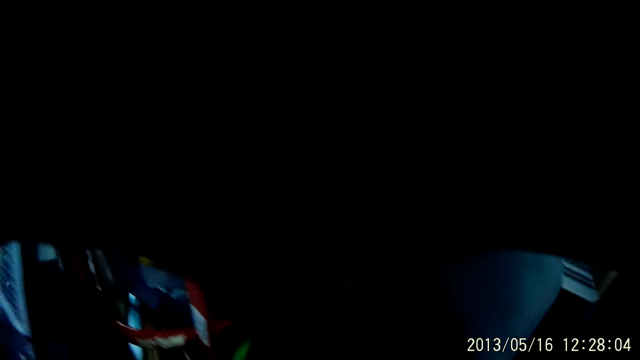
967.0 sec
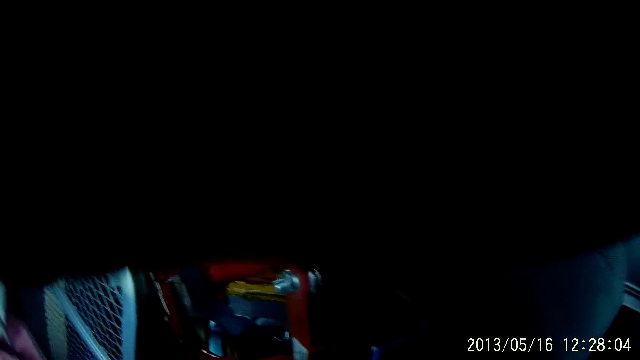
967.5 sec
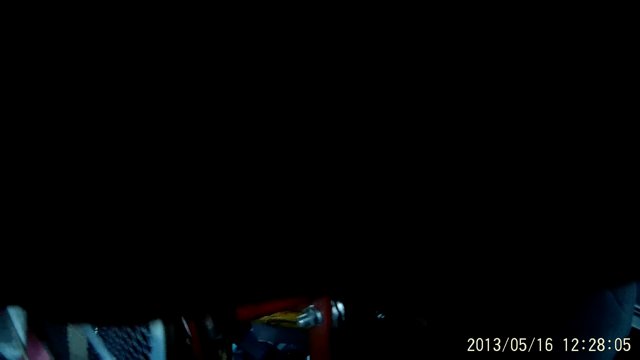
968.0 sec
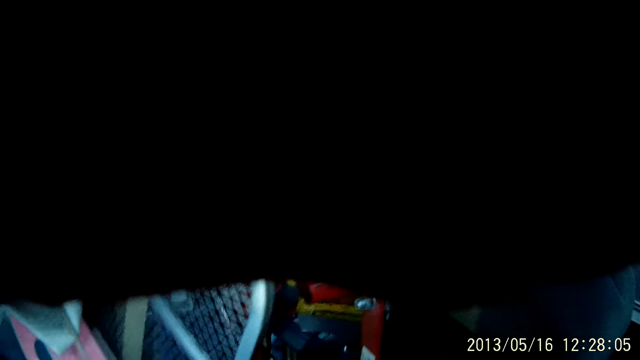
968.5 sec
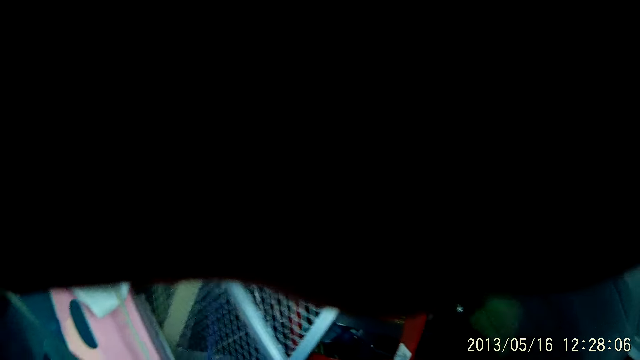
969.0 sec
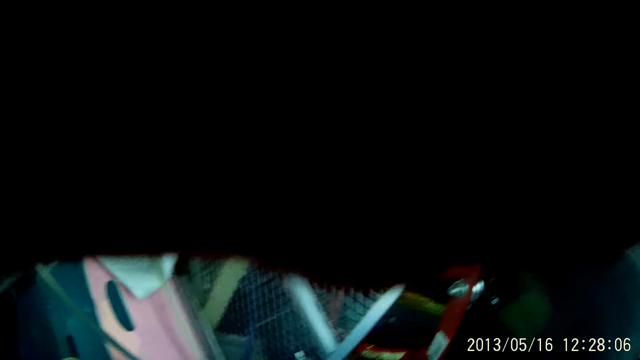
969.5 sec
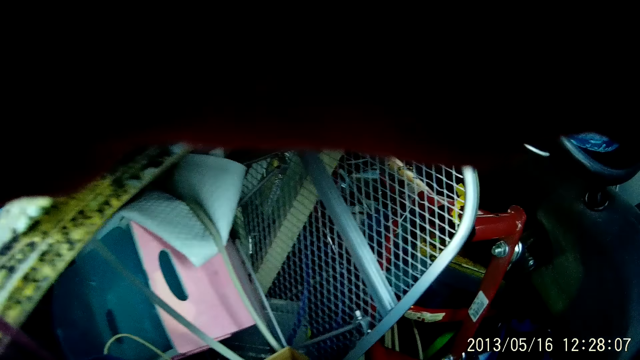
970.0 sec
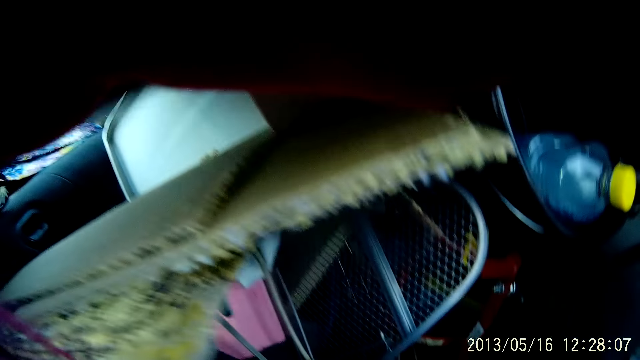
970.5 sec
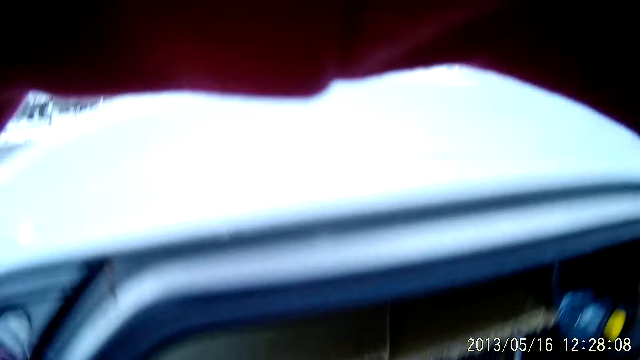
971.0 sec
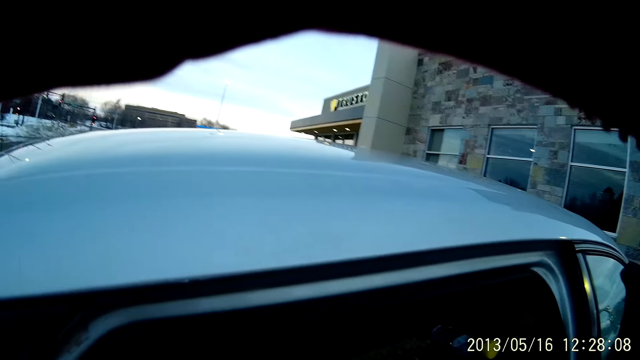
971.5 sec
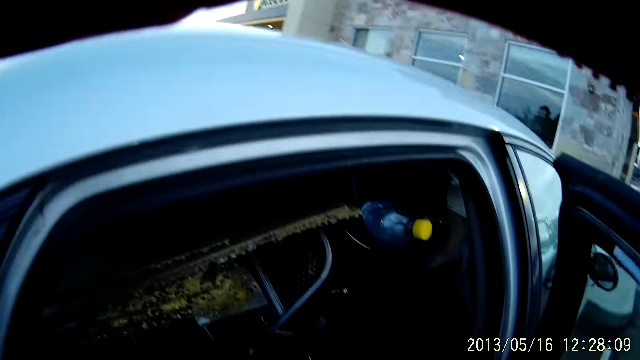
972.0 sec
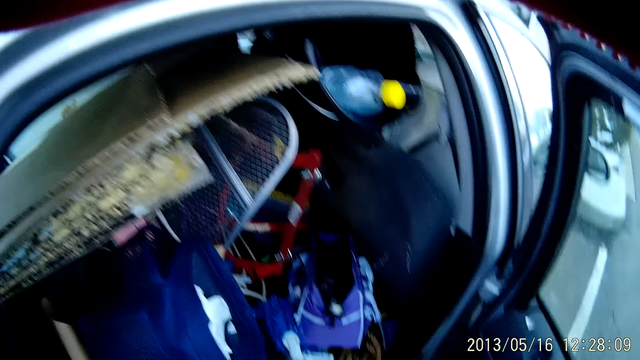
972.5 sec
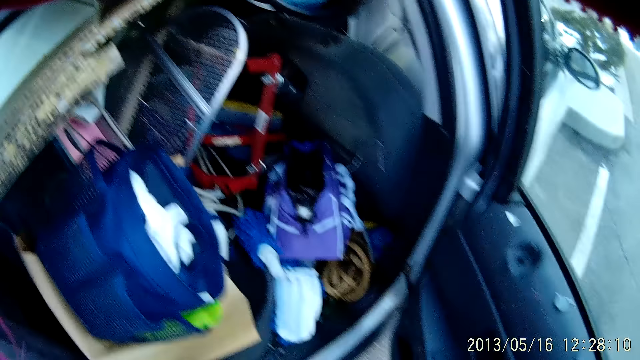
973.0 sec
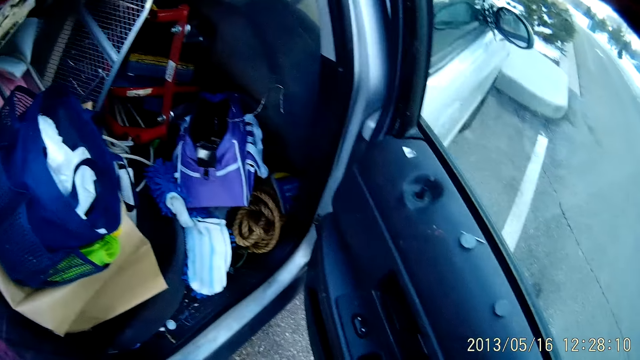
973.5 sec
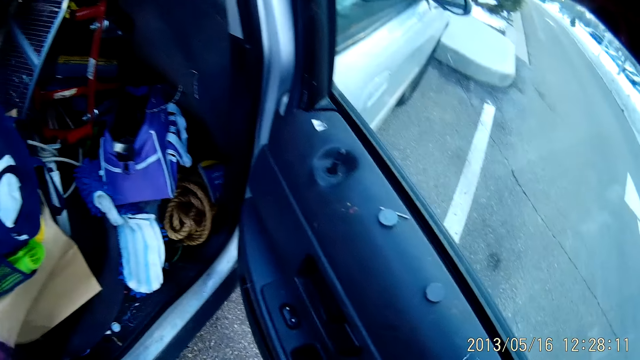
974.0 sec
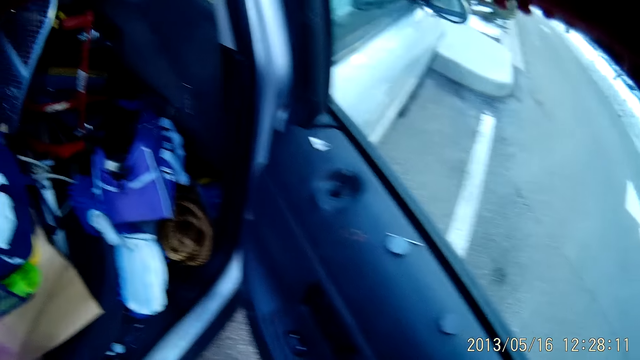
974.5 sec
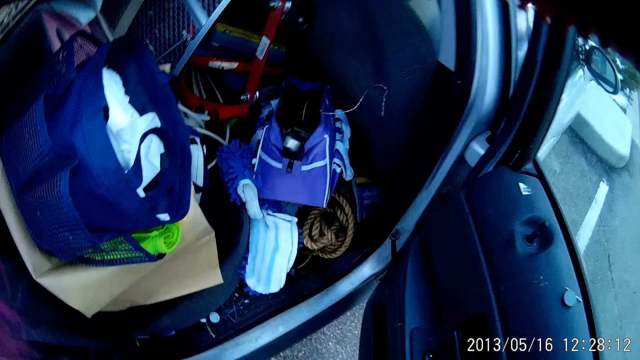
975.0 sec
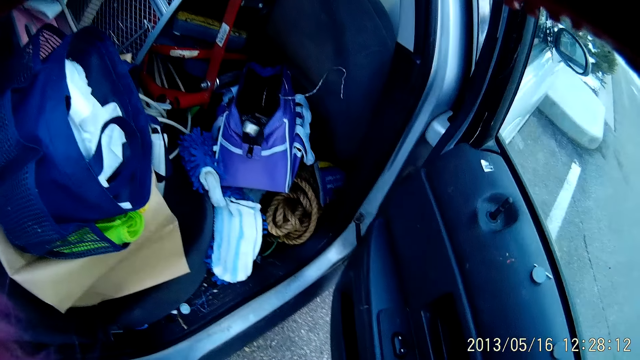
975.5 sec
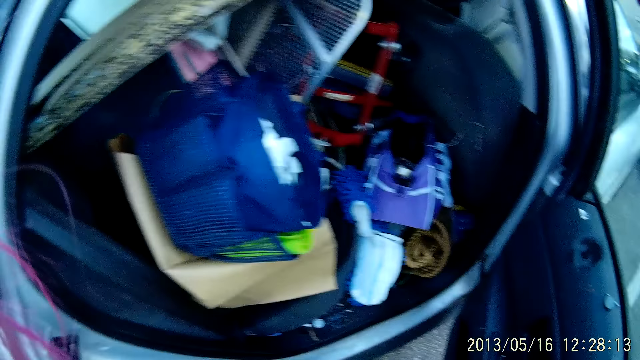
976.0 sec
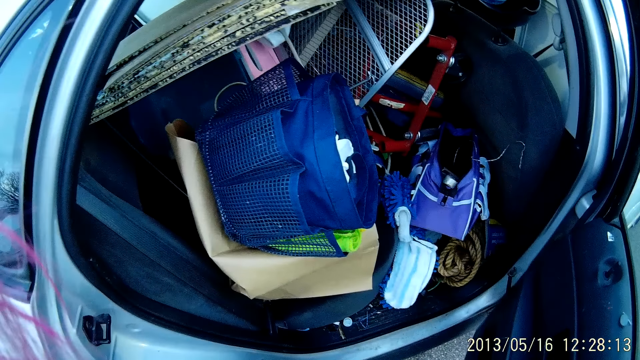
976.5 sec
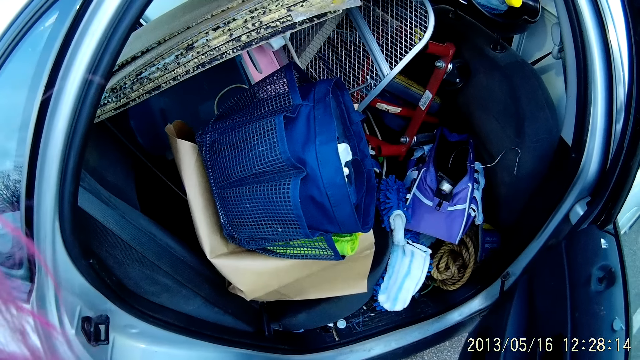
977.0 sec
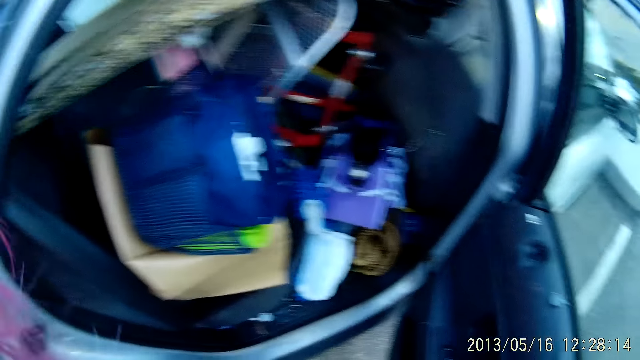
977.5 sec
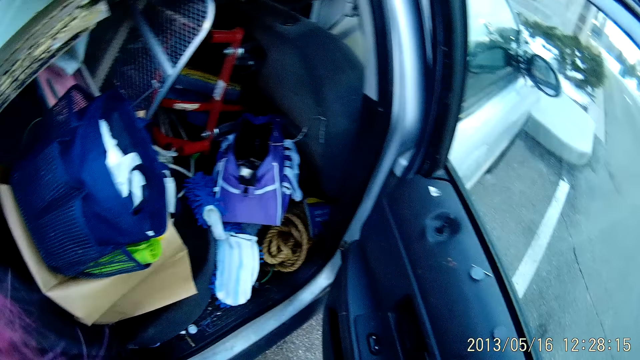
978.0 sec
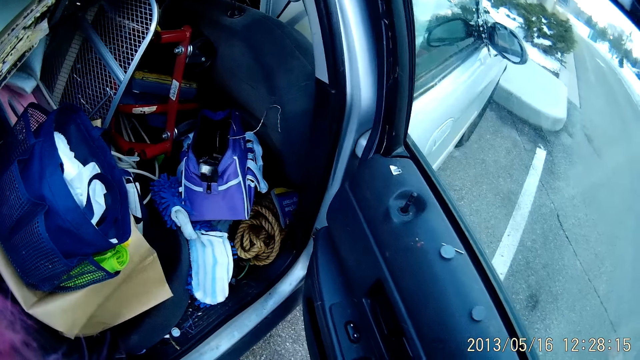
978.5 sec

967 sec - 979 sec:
The camera wearer touches the items in the car. They stare in the car.

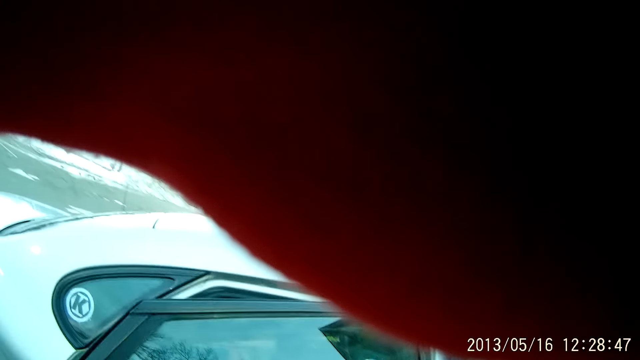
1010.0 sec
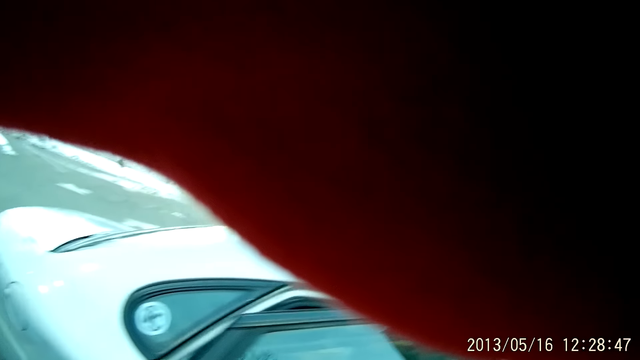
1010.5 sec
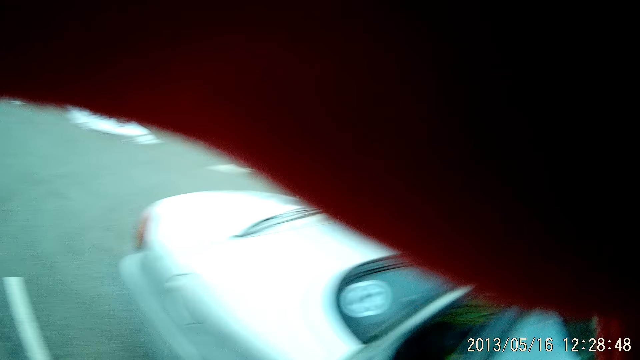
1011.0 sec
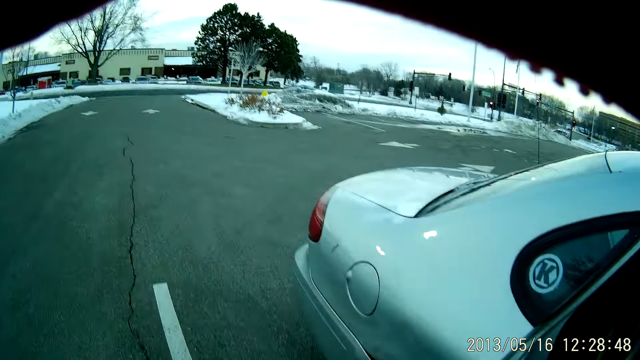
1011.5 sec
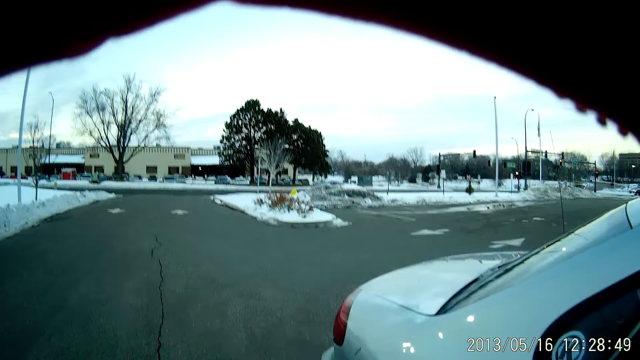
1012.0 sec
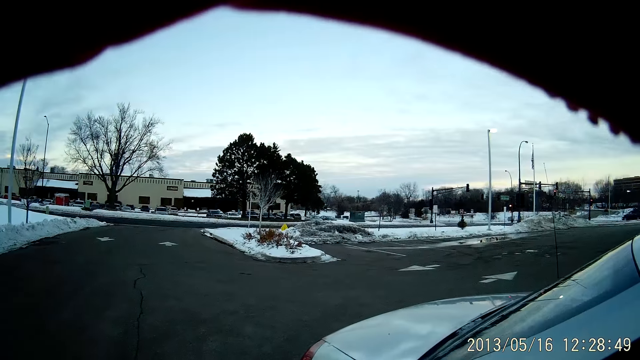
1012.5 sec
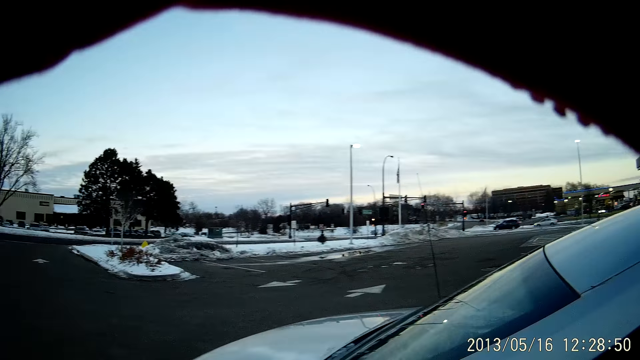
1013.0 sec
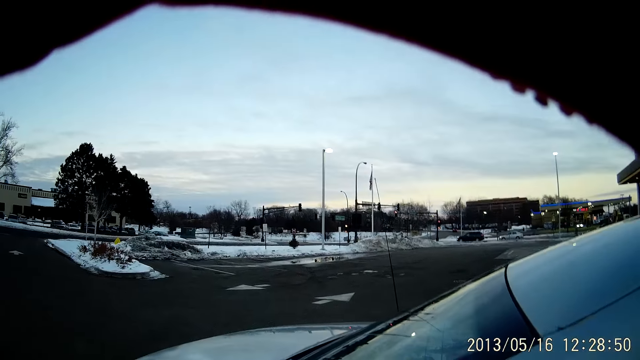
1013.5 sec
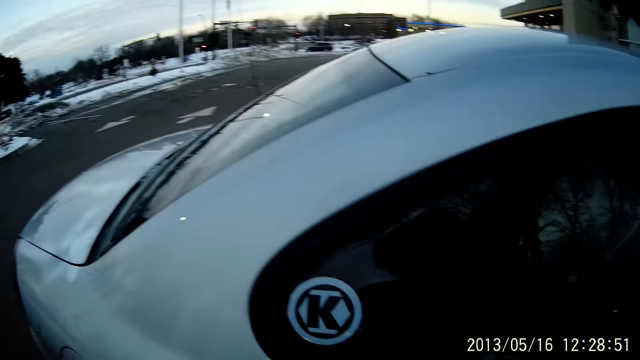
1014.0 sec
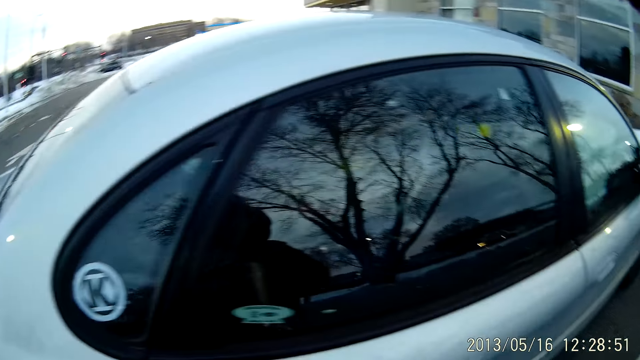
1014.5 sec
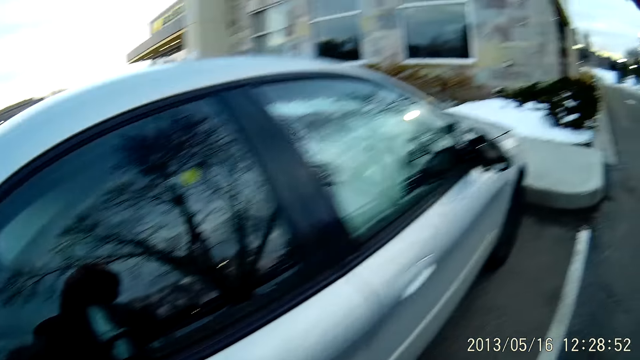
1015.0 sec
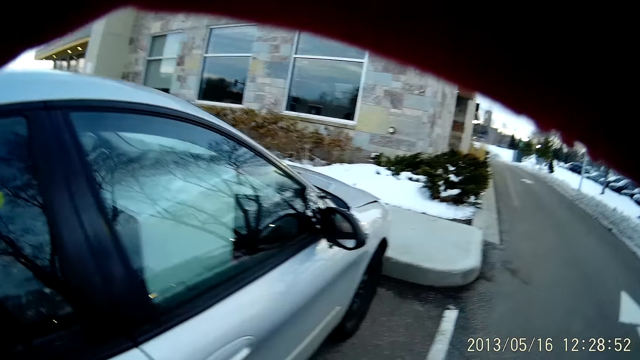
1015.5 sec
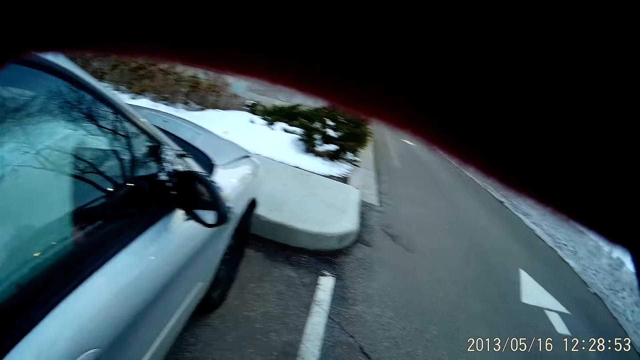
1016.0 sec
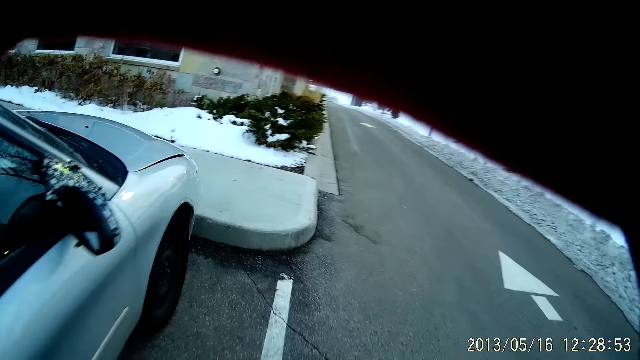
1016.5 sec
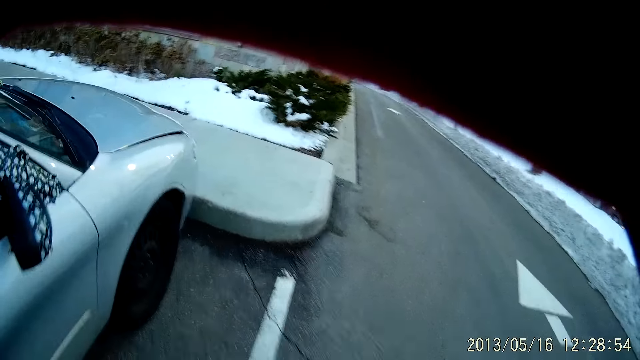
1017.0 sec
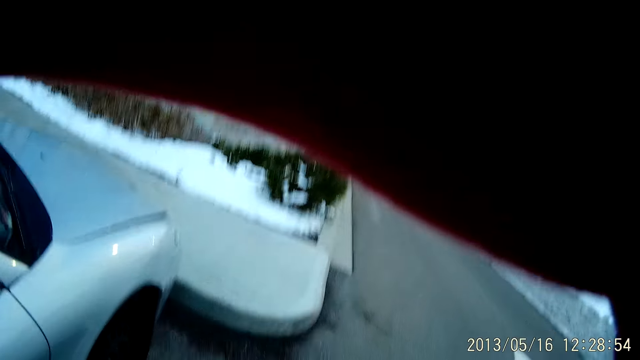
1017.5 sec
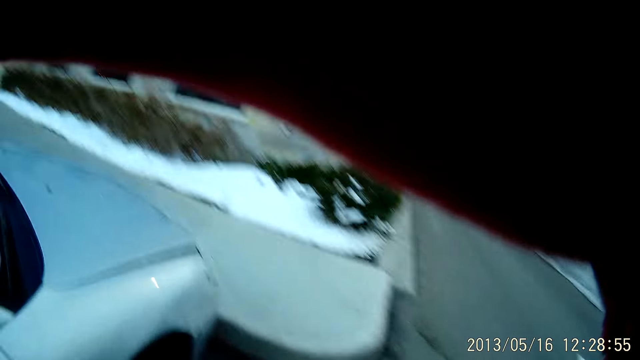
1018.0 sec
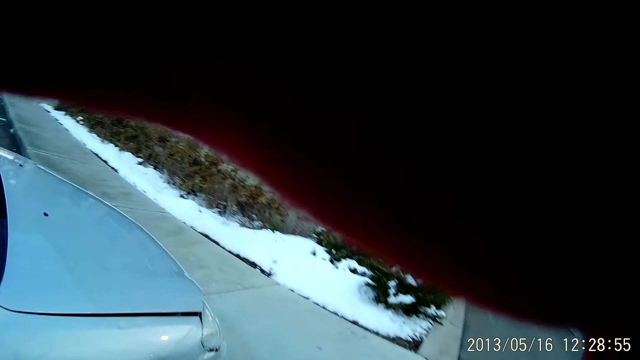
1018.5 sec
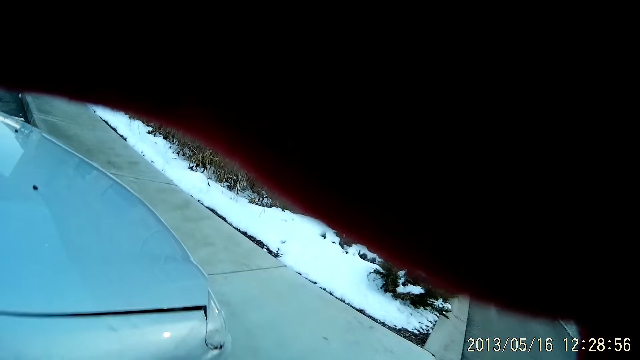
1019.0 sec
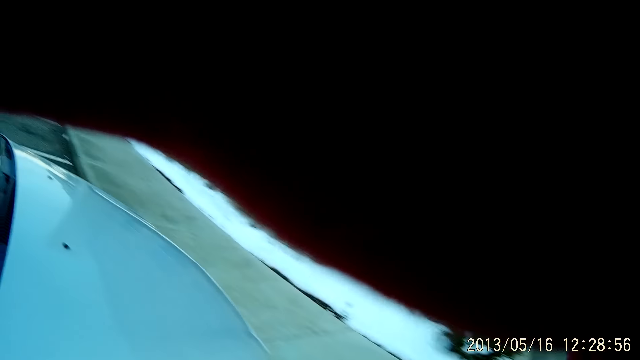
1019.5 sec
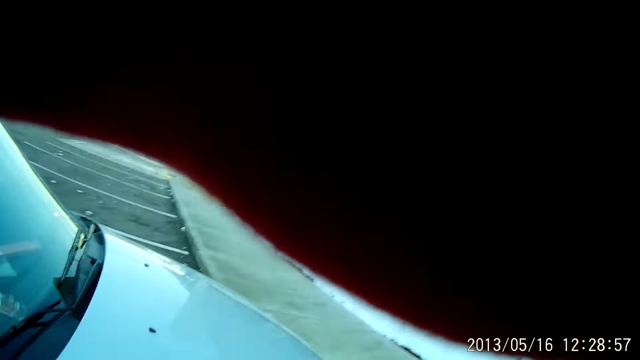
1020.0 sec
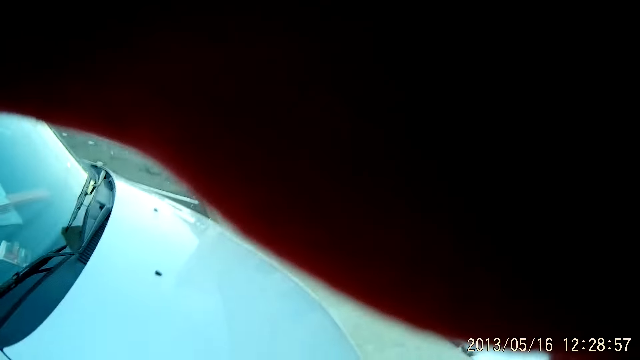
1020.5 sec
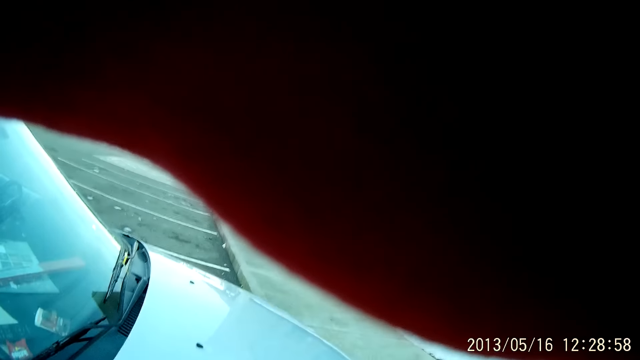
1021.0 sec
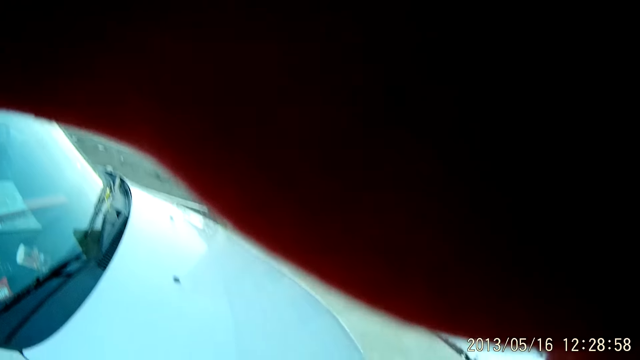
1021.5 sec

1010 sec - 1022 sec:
The camera wearer moves around the car.
